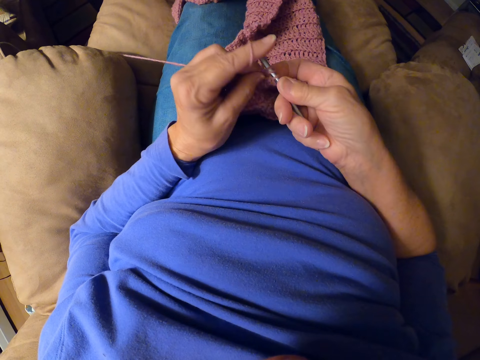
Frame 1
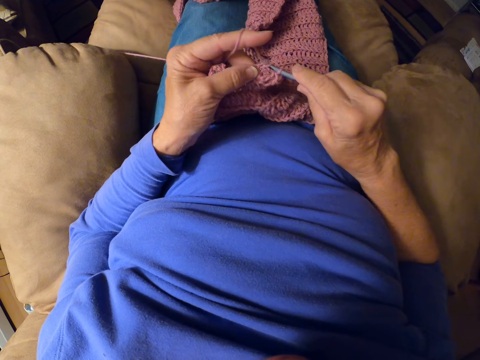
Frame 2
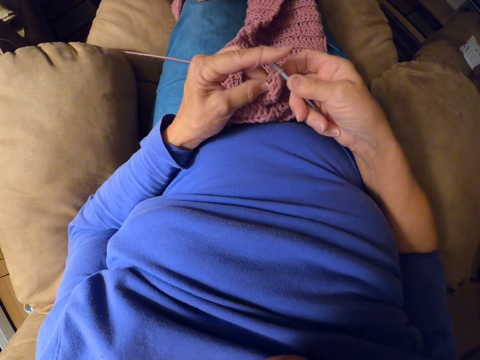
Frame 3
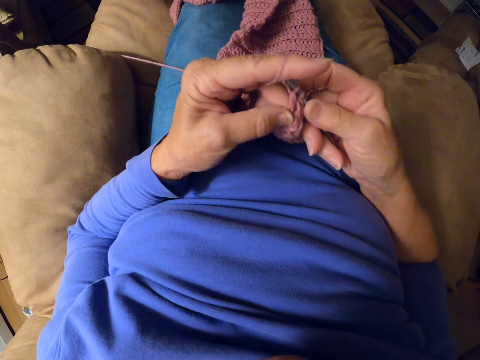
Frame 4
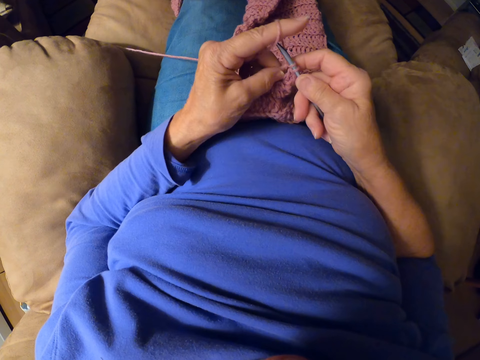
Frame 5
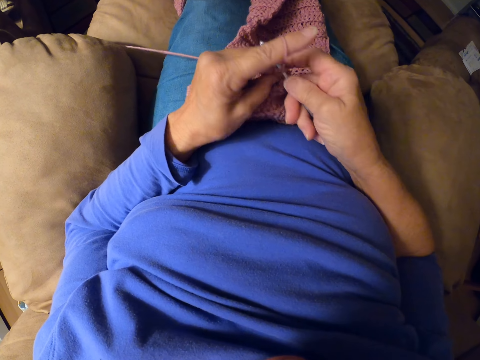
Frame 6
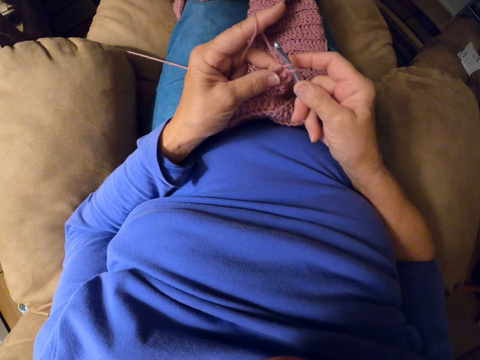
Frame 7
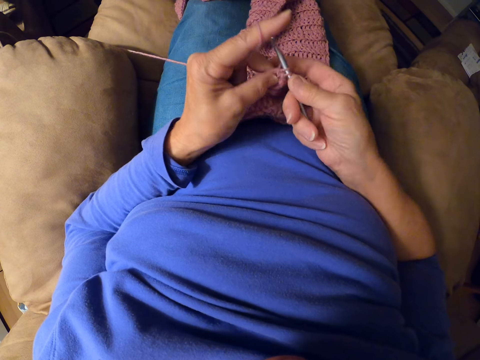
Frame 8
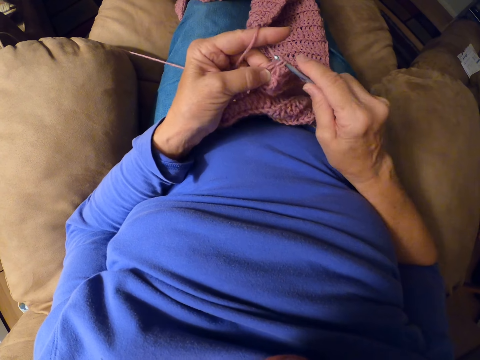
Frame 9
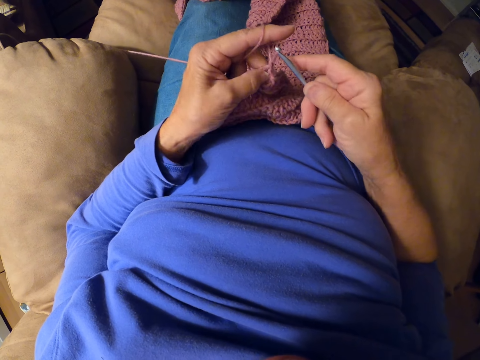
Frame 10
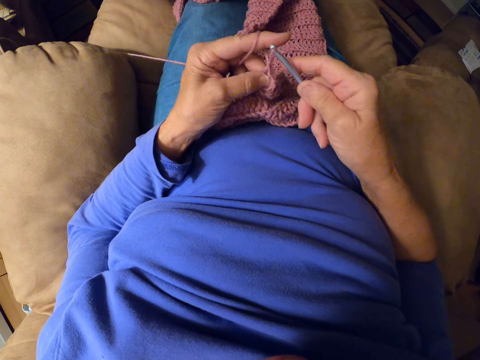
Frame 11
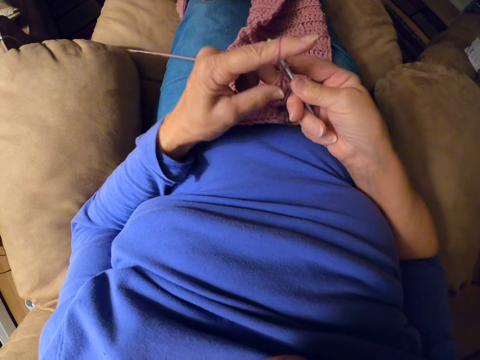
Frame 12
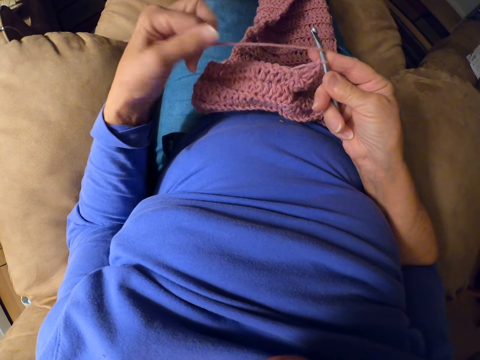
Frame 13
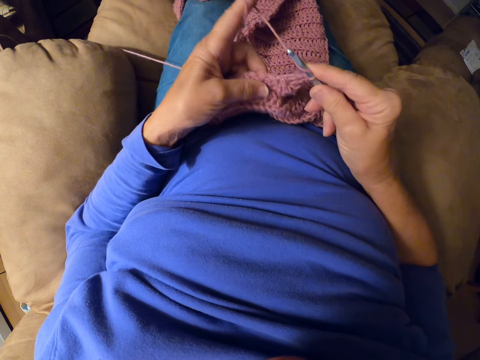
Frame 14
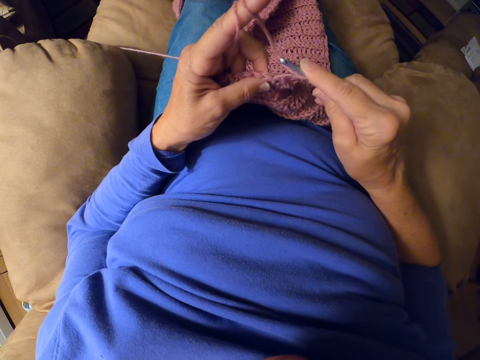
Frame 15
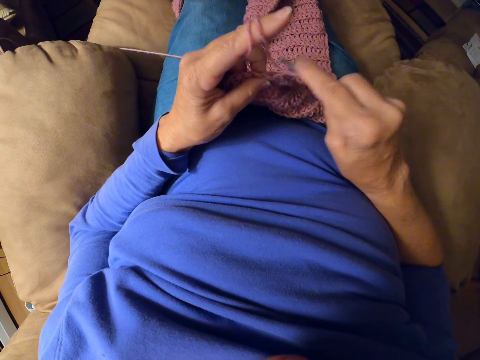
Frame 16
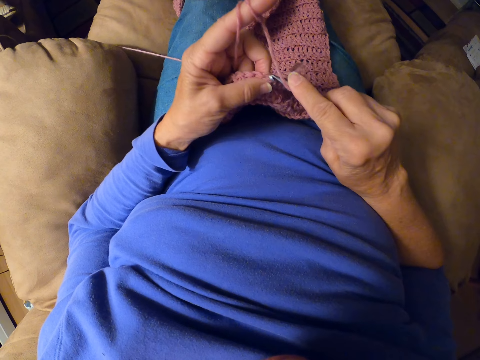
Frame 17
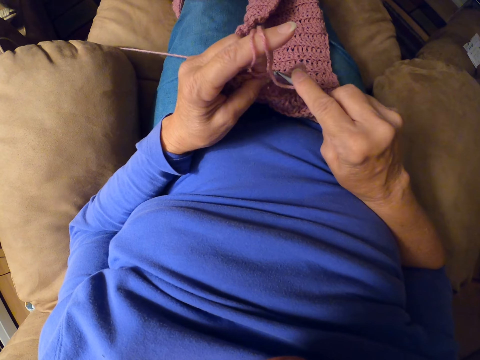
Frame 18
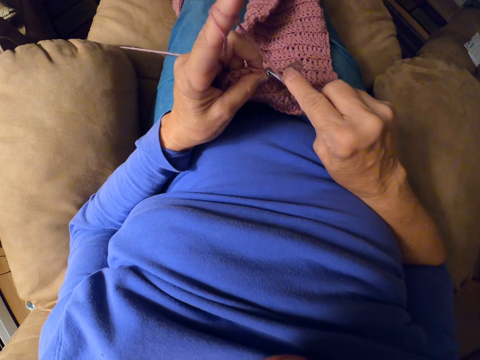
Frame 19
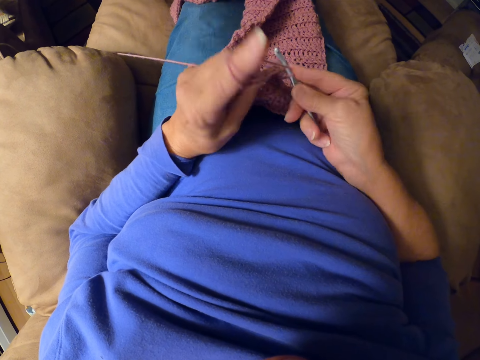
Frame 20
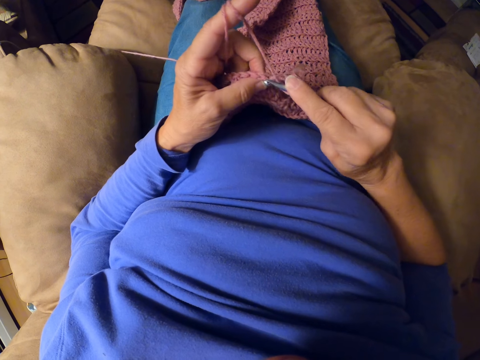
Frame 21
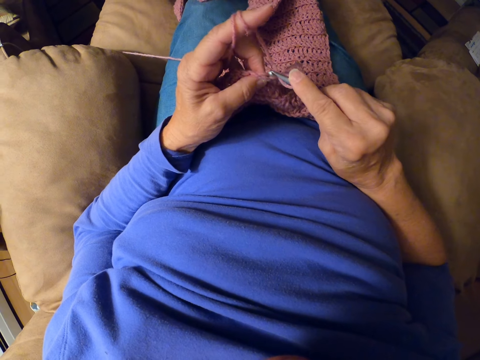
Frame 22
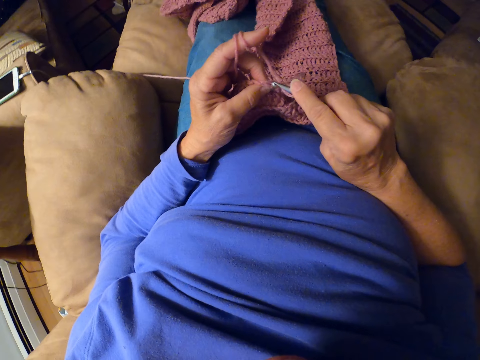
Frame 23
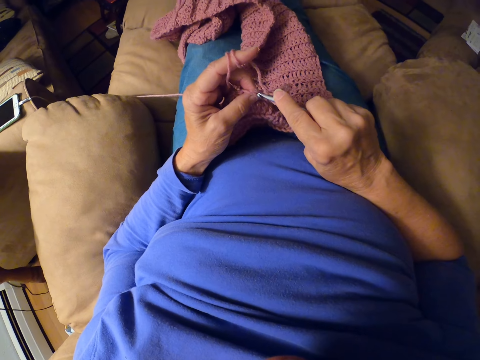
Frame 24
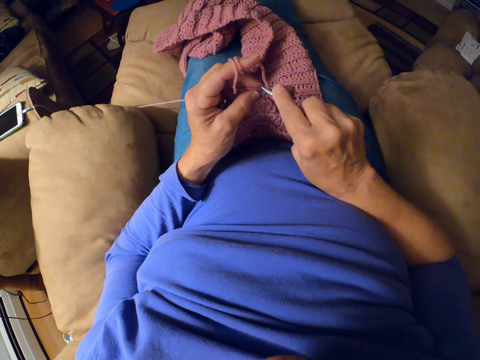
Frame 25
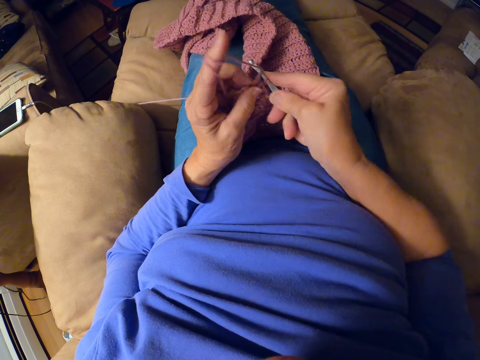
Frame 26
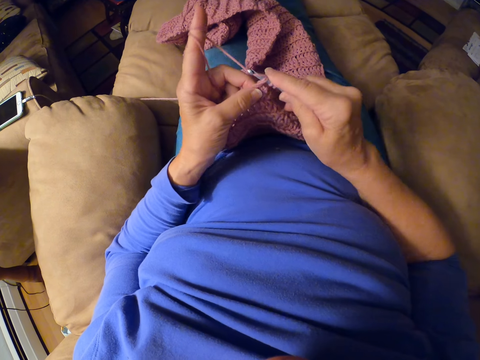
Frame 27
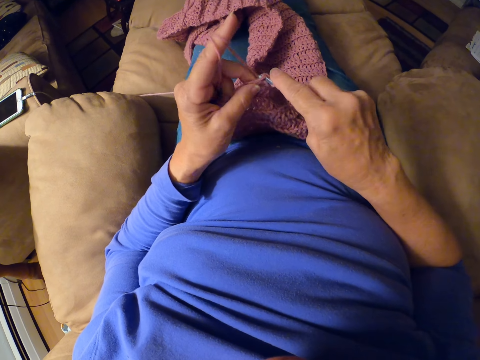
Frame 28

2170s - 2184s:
The camera wearer adjusts the yarn strand with her left index finger. She winds the thread on her finger. She crochets with the yarn.

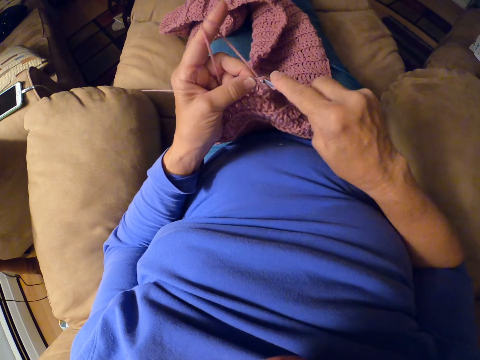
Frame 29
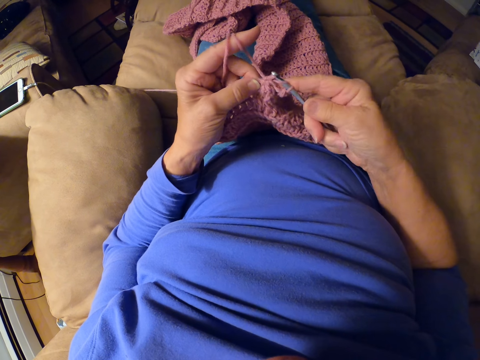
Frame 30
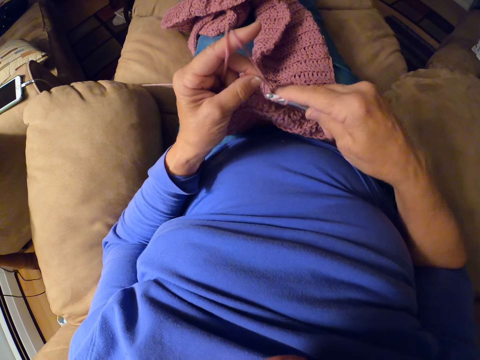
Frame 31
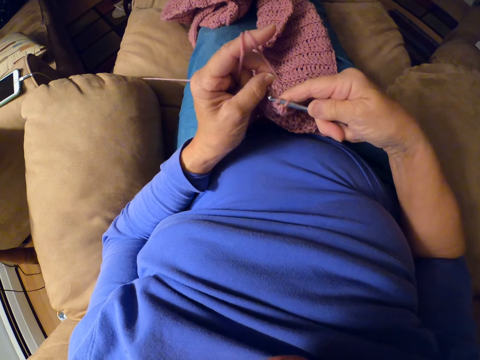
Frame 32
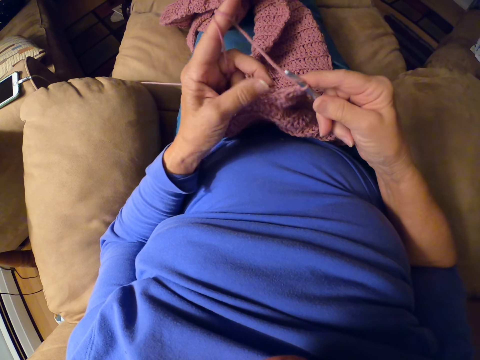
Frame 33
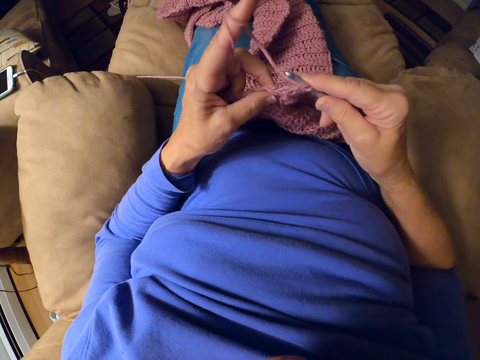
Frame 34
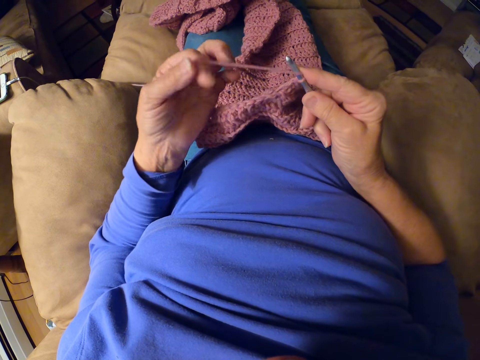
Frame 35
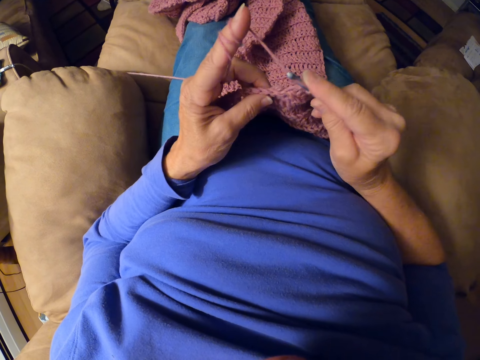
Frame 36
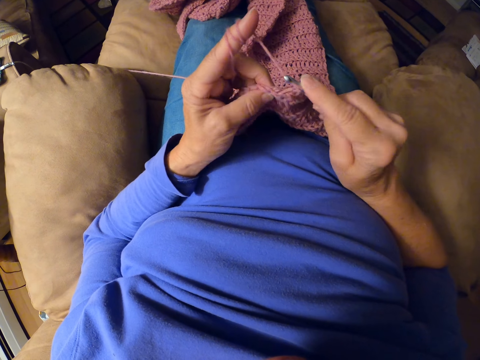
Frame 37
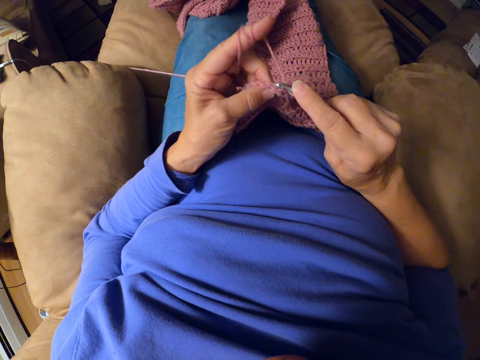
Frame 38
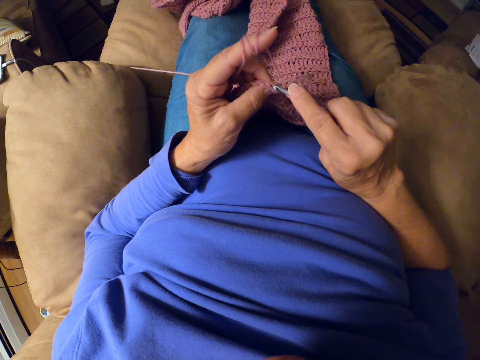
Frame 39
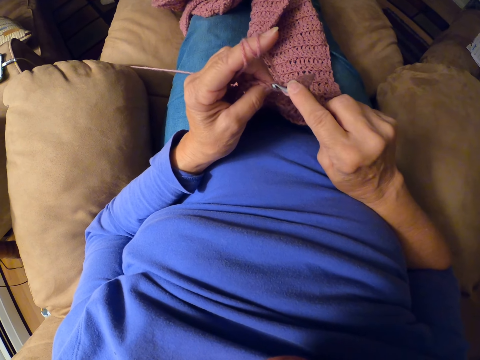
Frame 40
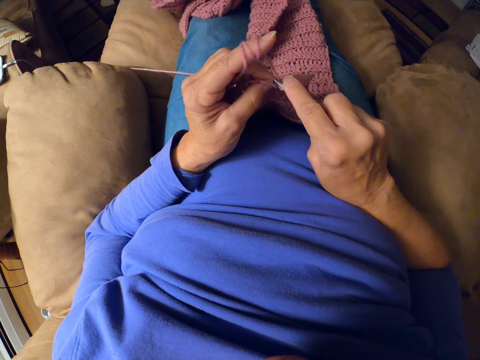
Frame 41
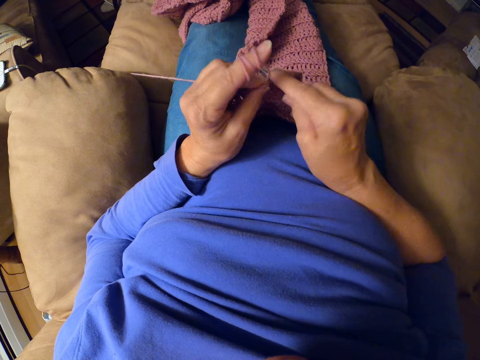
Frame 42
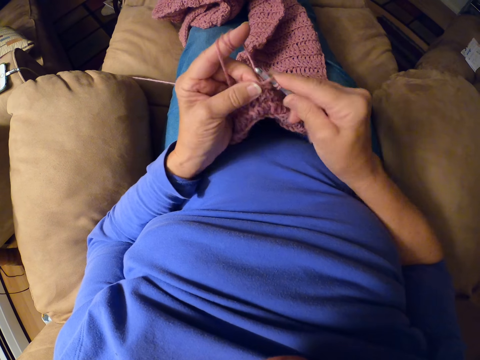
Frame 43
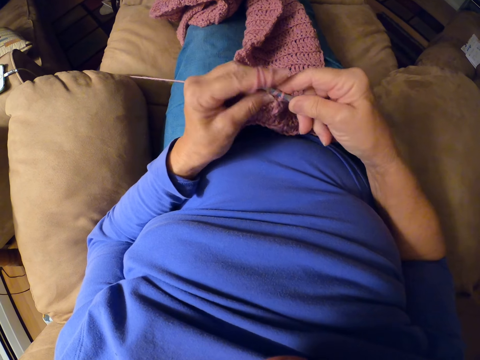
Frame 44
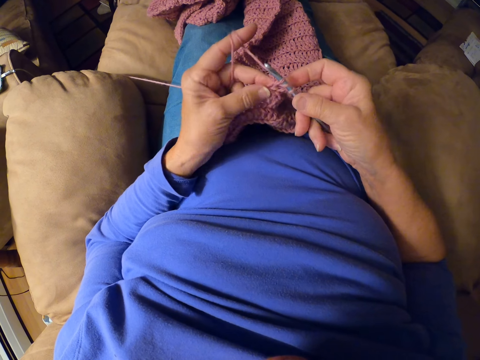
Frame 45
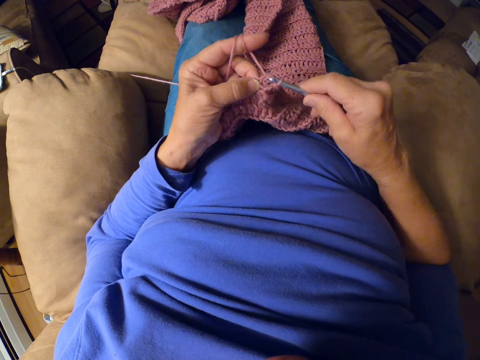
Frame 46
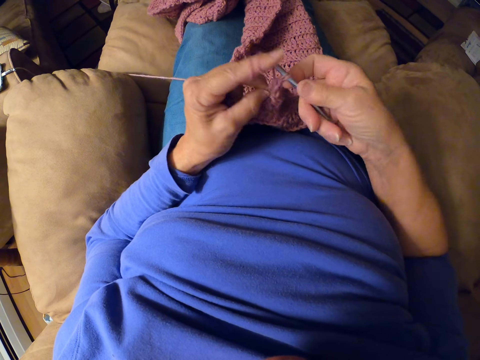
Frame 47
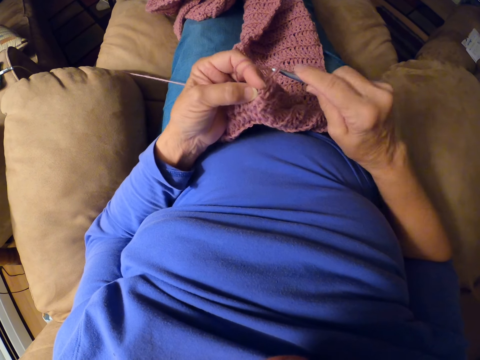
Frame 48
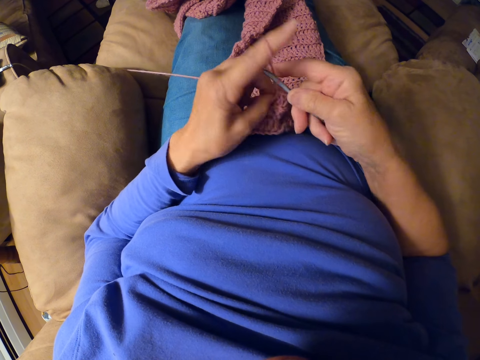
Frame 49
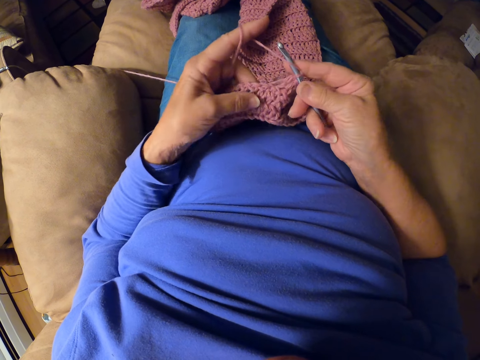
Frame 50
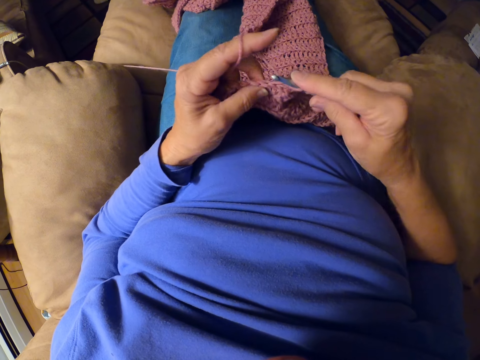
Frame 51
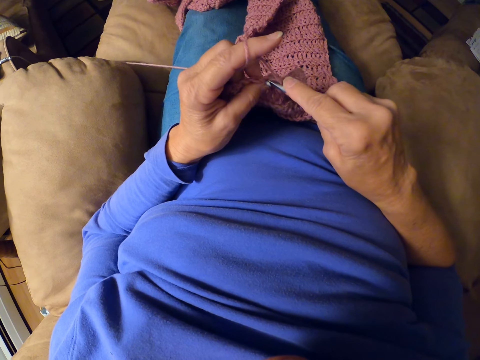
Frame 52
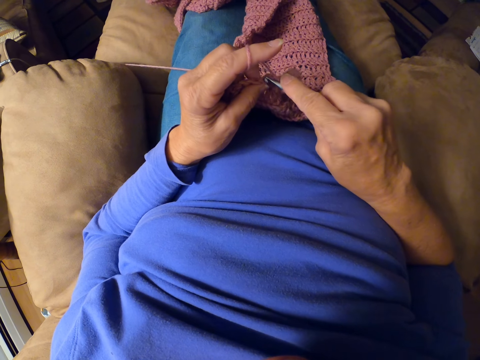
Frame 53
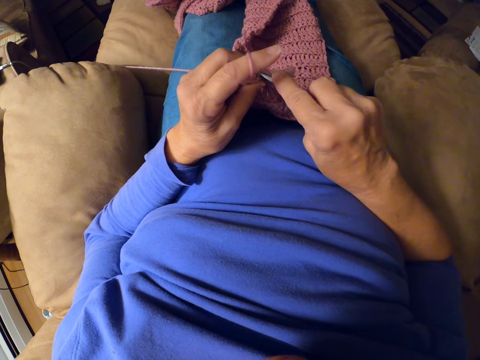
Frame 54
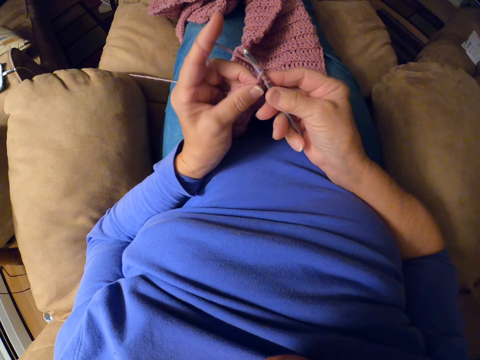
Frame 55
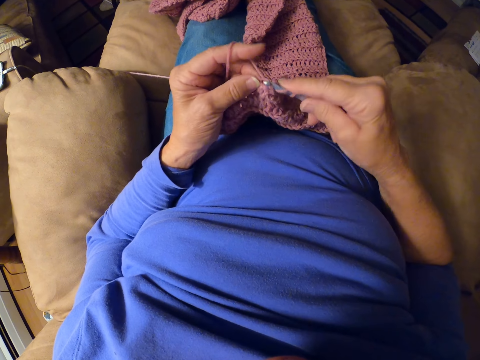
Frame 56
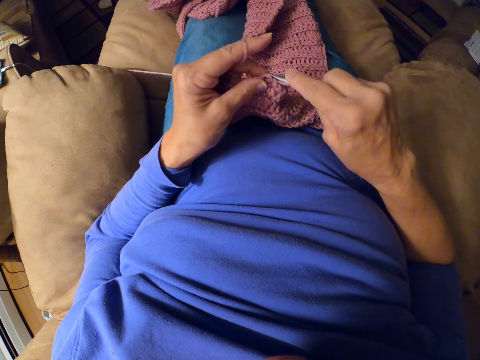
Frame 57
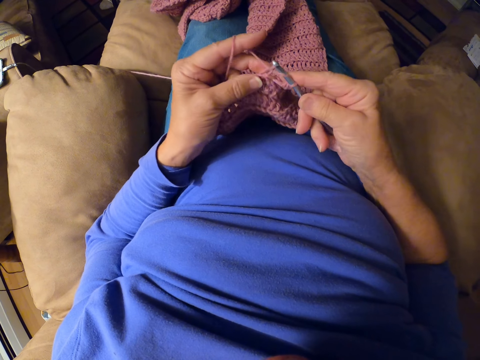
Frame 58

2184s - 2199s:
The camera wearer adjusts the yarn strand with her left index finger. She interlocks the thread using a crochet hook.
